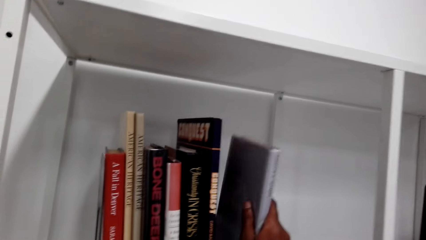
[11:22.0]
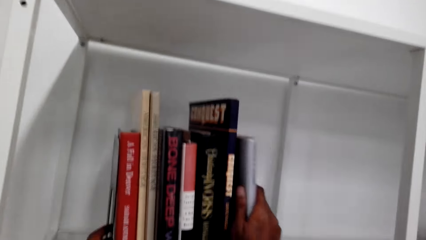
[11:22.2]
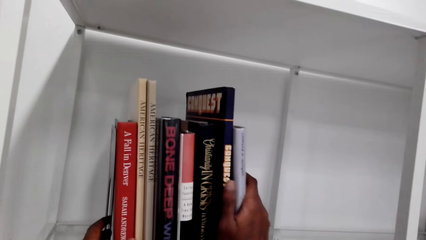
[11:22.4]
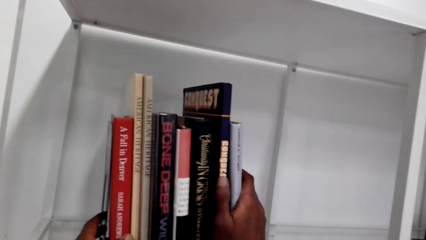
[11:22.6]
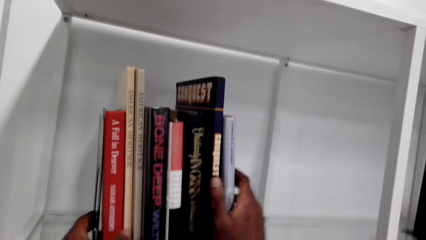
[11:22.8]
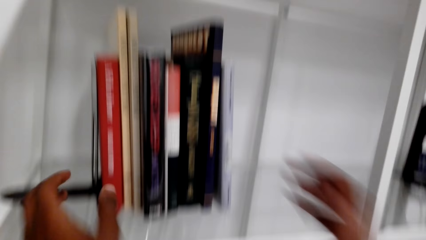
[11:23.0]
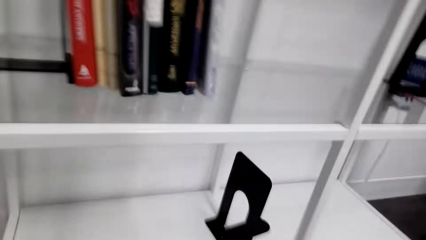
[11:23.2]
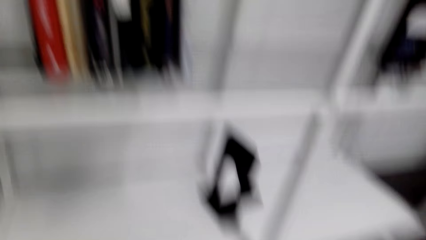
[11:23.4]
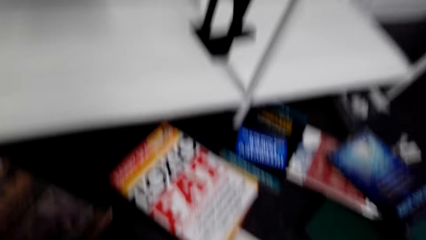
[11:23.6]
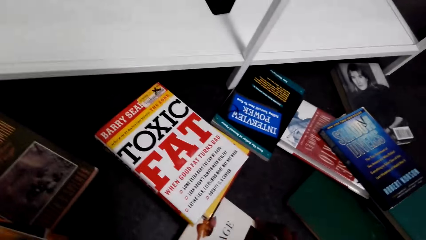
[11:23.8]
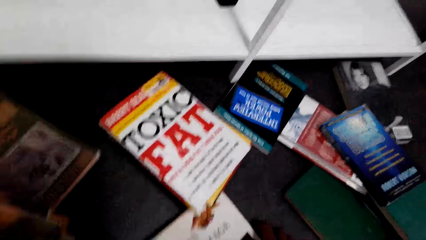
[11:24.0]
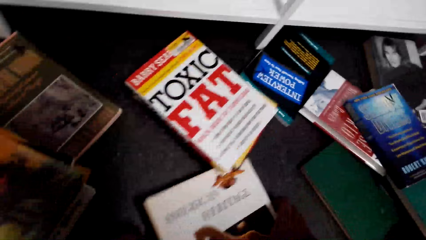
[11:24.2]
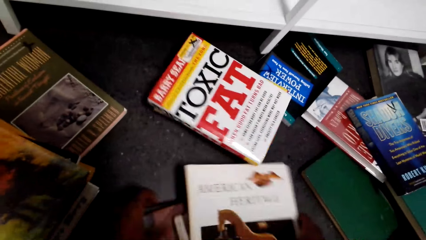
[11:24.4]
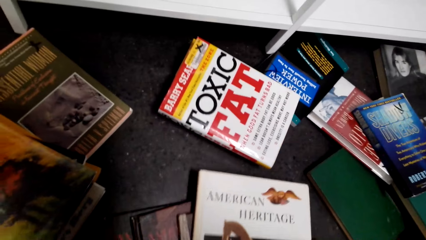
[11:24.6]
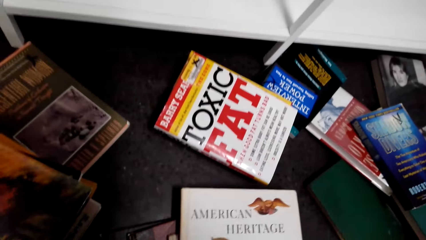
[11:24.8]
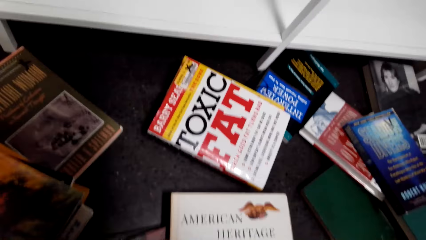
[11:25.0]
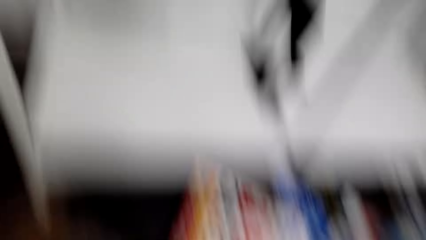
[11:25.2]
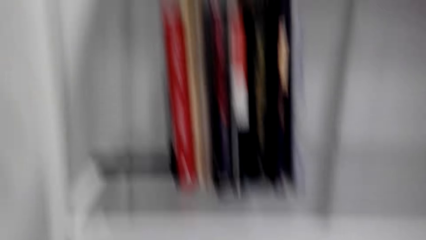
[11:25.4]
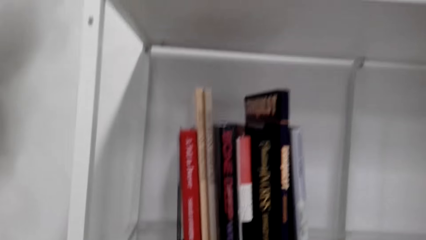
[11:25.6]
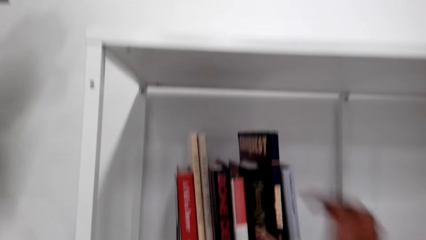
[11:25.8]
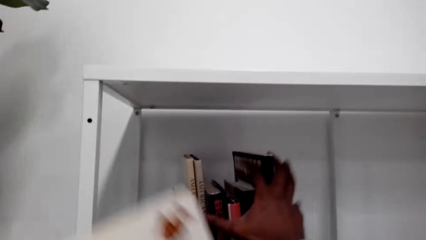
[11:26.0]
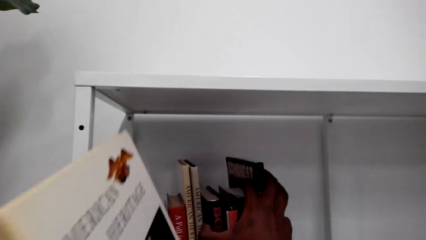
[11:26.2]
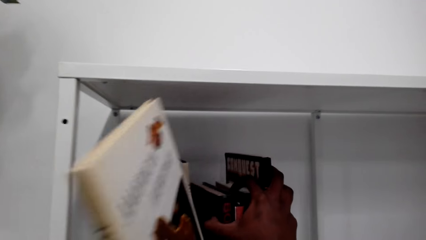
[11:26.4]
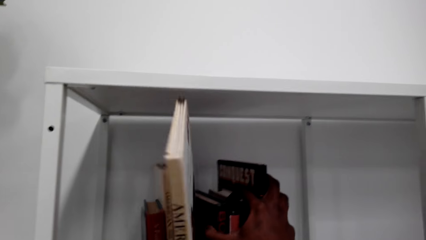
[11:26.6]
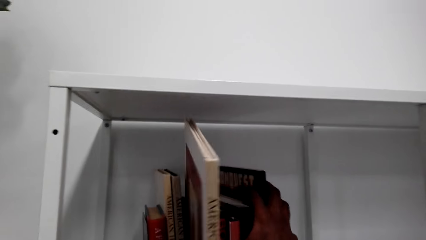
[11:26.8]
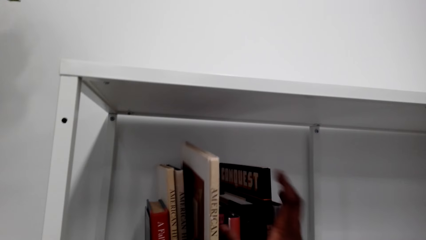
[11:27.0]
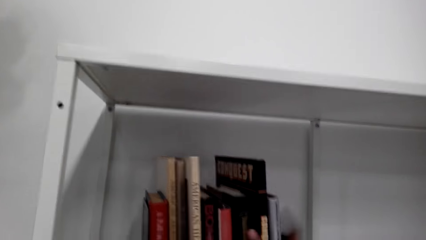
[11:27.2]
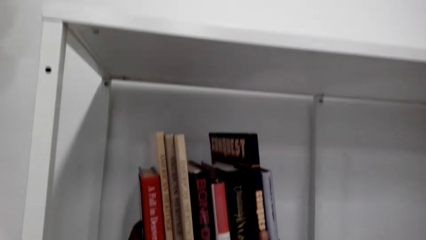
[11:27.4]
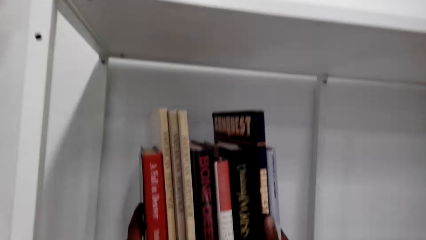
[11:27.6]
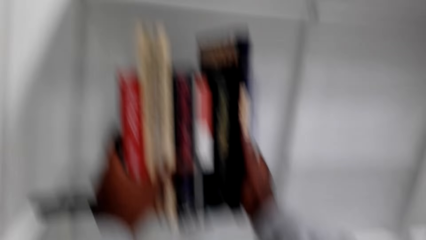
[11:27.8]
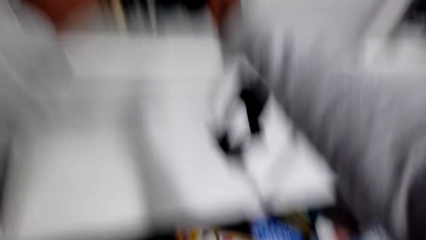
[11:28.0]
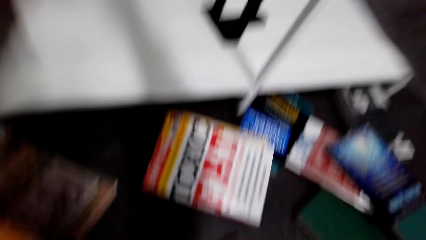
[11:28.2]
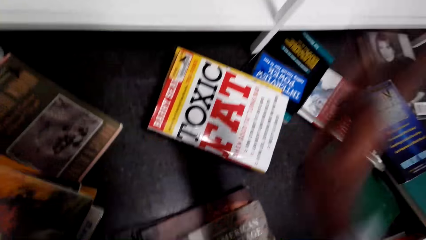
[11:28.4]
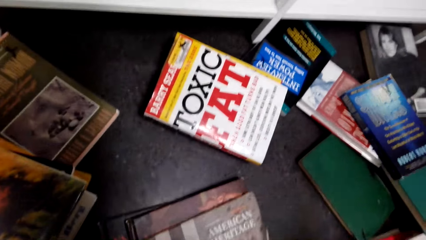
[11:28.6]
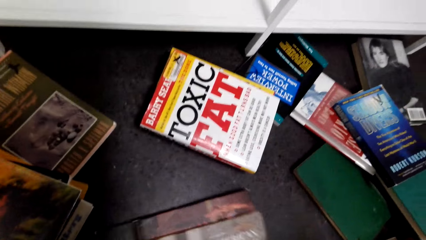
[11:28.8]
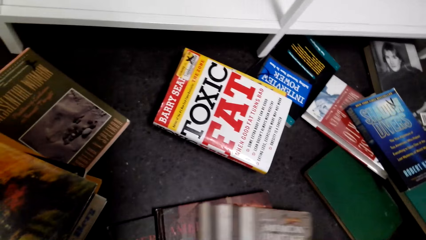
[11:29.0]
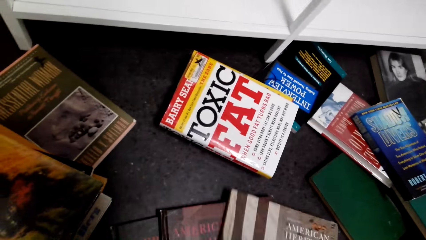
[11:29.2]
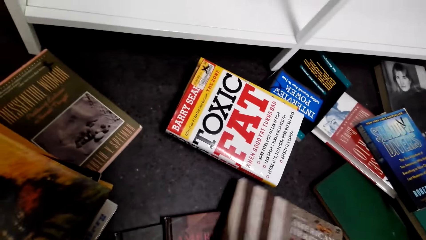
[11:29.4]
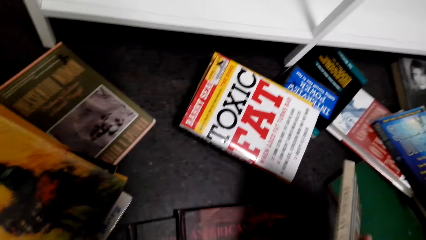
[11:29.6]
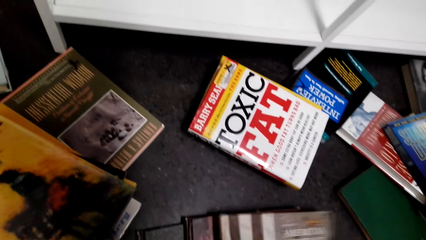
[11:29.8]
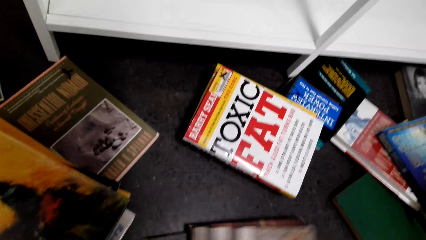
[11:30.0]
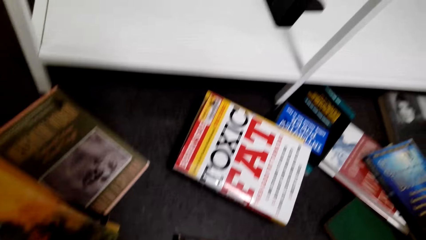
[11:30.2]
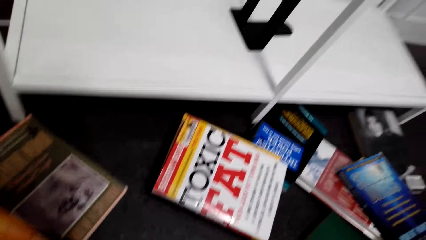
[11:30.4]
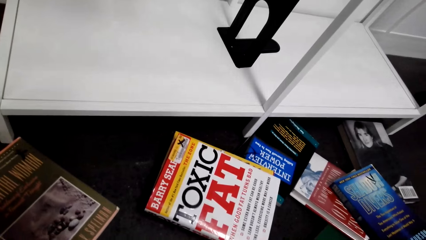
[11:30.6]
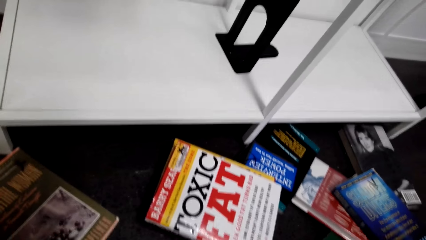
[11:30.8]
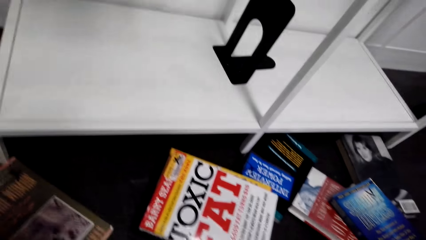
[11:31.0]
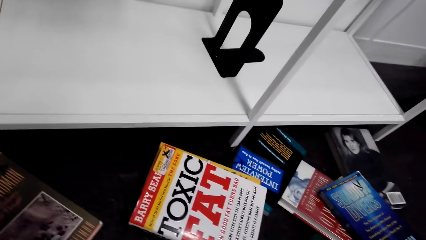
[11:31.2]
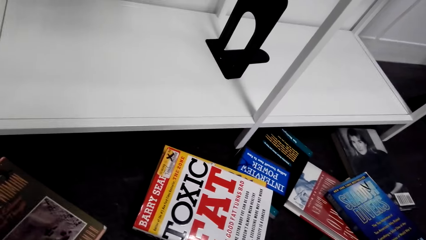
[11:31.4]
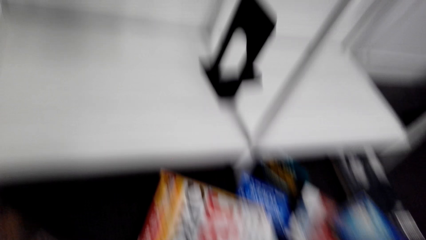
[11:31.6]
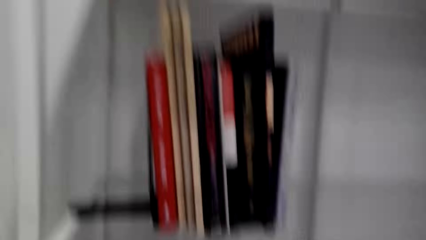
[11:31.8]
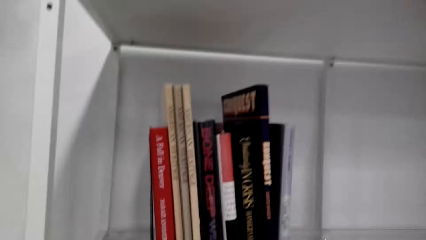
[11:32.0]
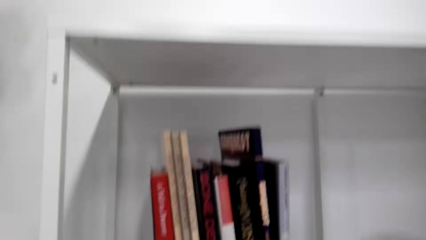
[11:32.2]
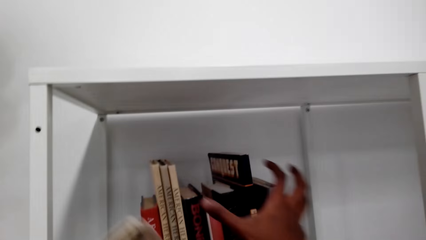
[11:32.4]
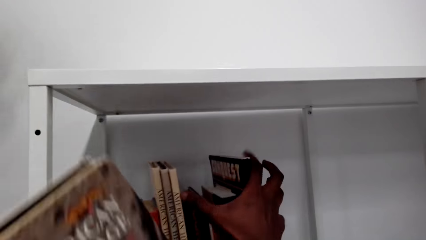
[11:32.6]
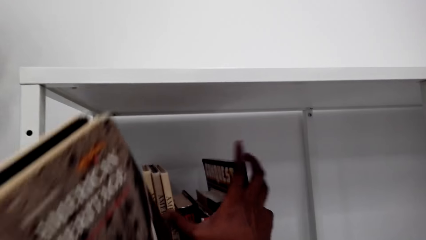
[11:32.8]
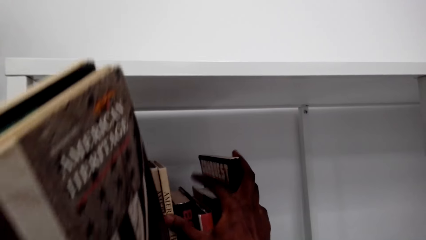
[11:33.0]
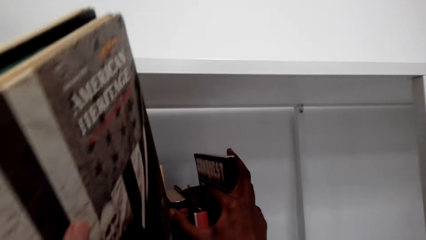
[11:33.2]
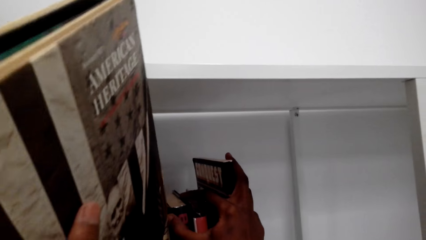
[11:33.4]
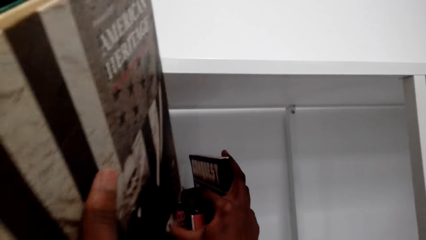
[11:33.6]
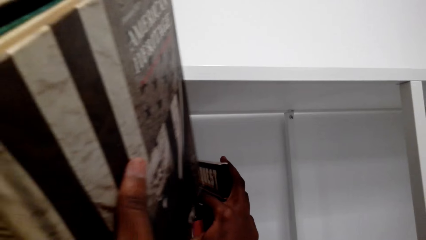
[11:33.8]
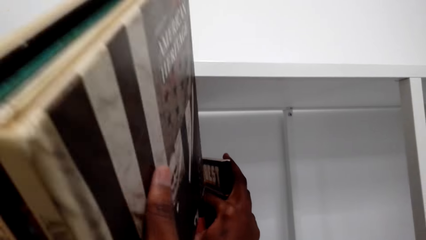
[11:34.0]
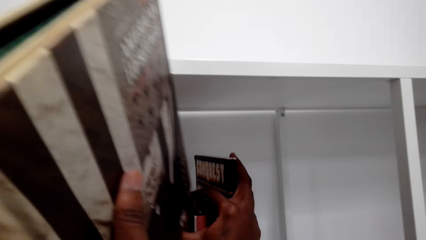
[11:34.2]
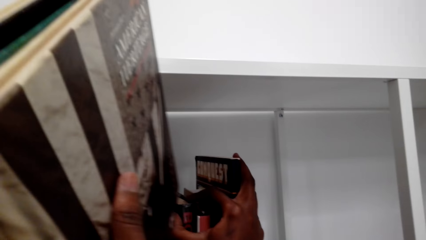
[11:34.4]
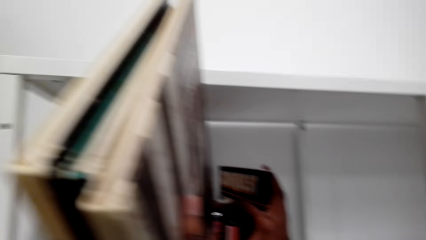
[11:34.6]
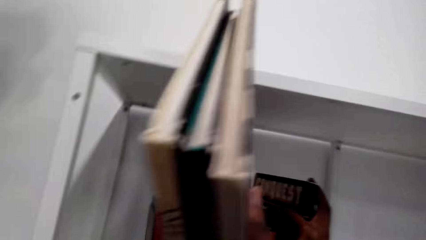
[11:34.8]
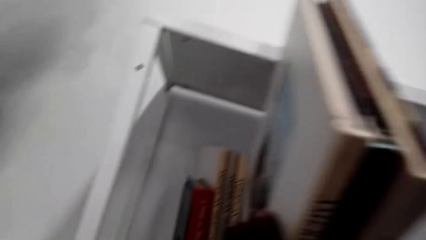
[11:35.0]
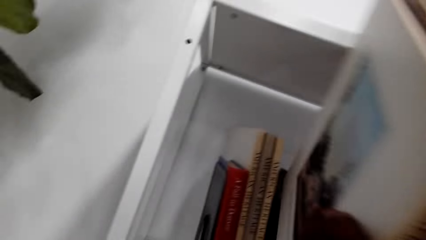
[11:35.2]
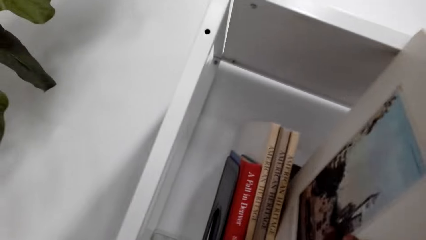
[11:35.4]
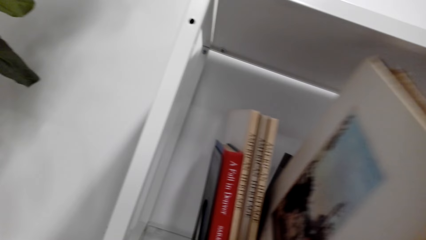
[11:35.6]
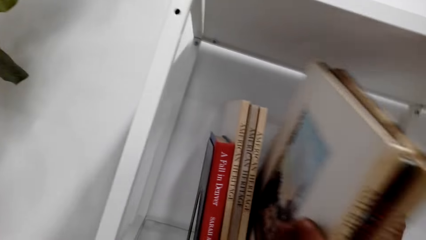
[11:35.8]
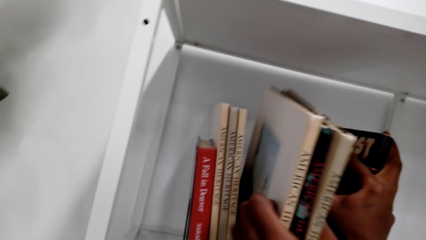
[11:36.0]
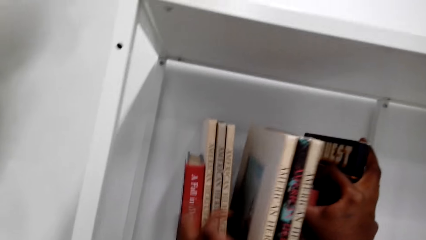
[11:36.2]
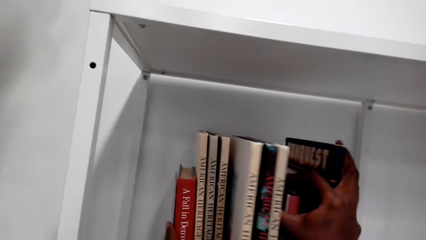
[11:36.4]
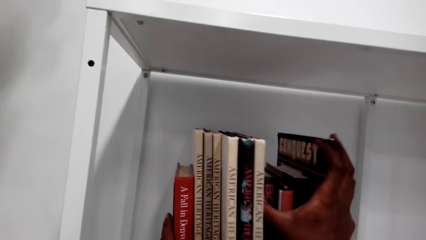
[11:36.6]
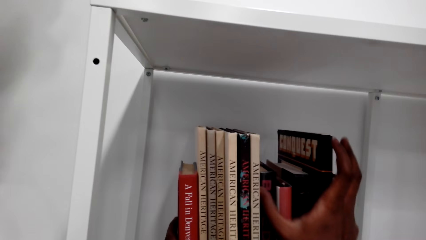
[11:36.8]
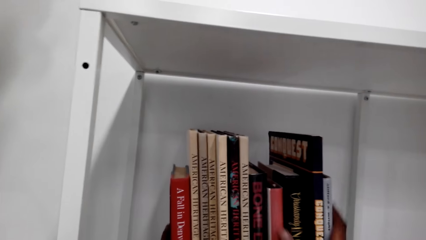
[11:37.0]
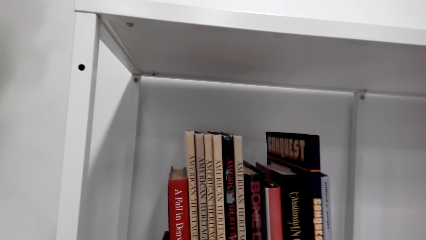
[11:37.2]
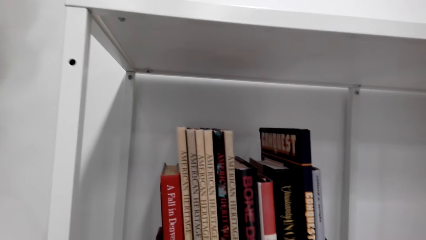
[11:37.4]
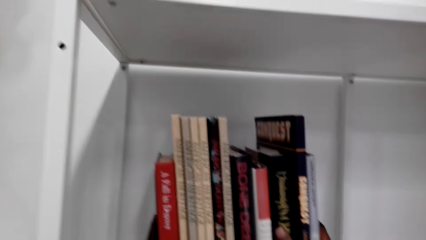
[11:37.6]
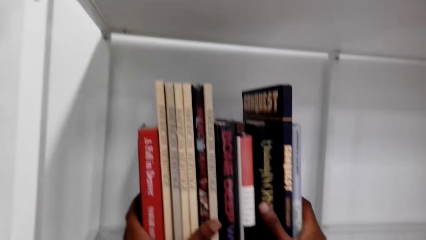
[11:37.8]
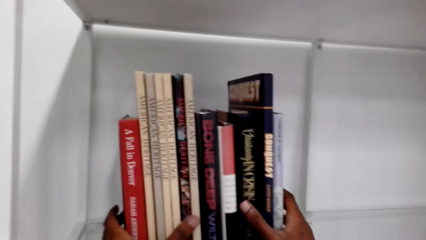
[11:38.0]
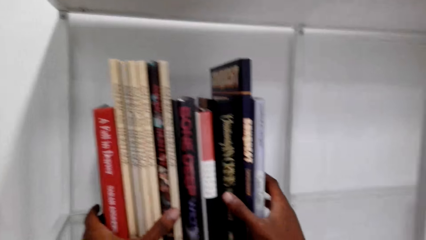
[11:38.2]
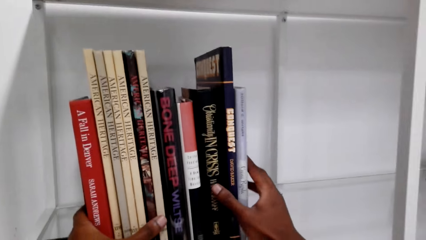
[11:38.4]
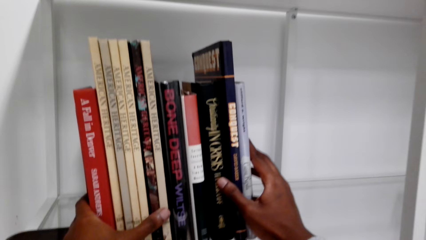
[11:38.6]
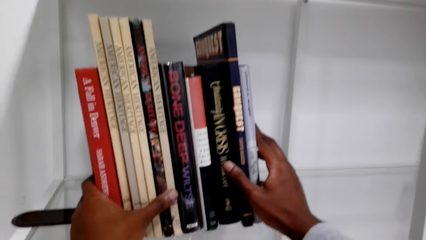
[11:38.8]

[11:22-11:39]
The camera wearer puts a book on the shelf. They touch the books on the floor. They put a book on the shelf. They pick a book from the floor. They touch the books on the floor. They put some more books on the shelf.
